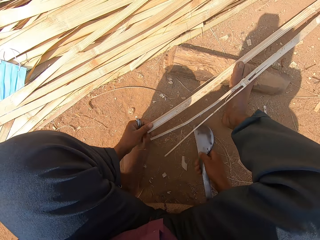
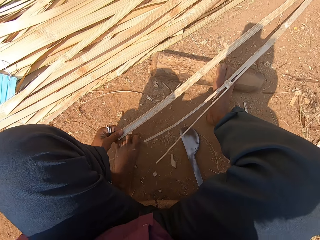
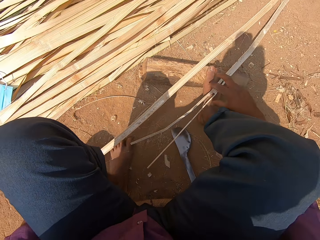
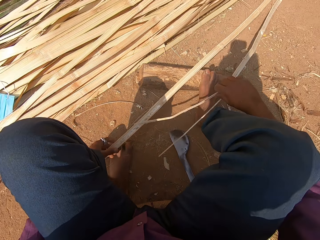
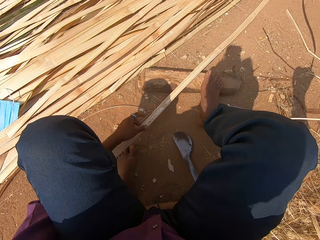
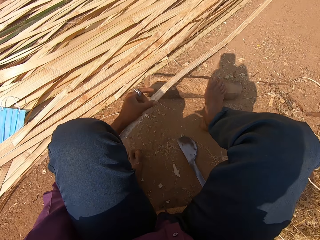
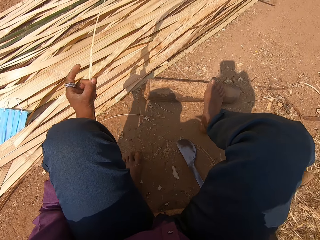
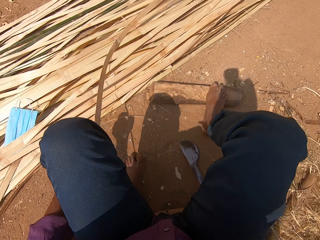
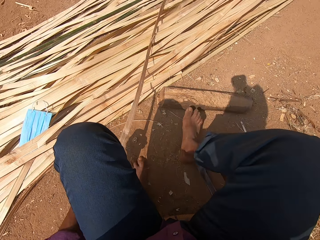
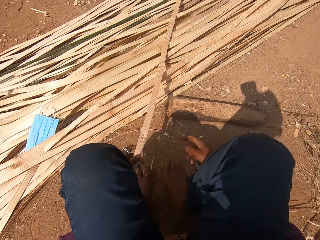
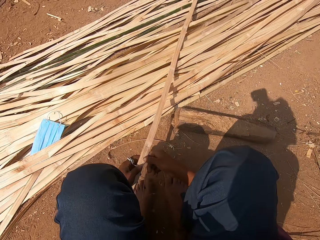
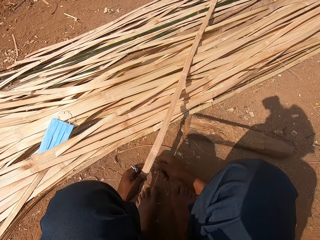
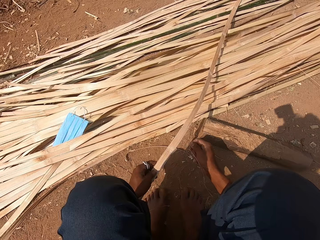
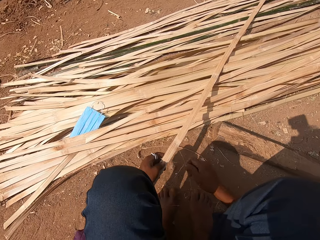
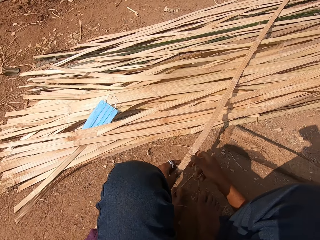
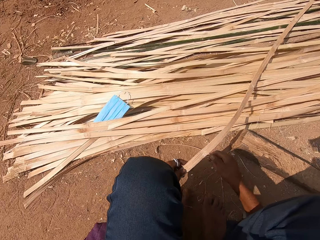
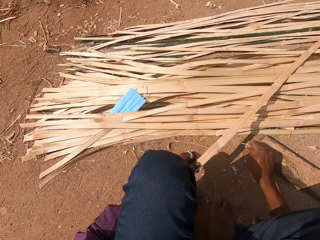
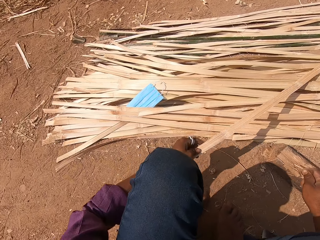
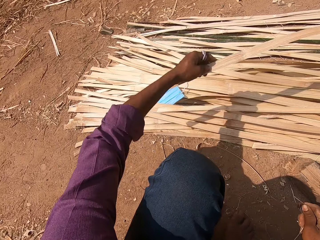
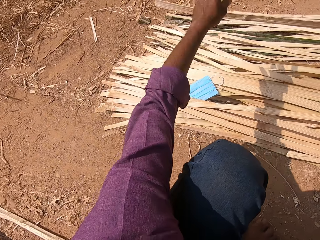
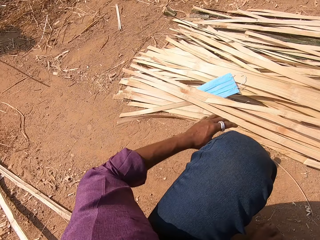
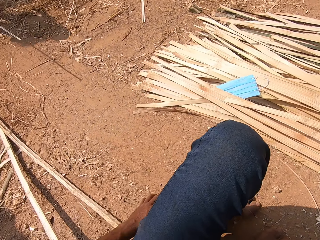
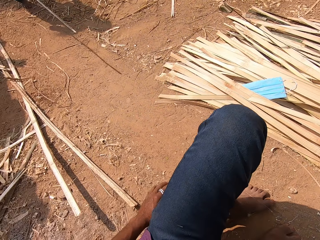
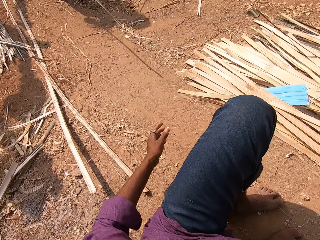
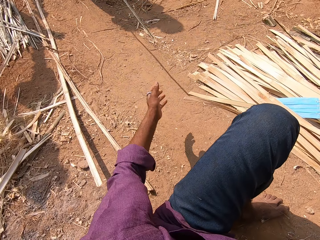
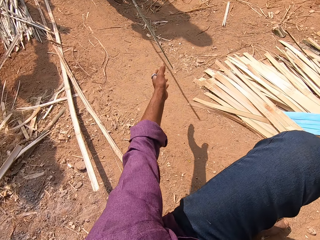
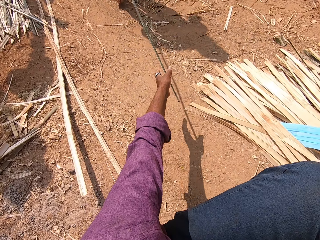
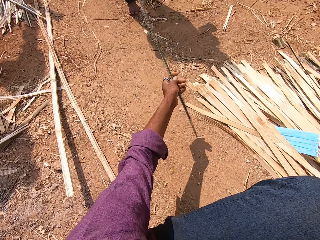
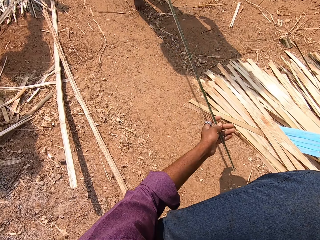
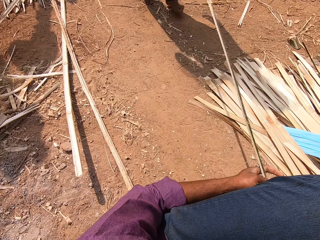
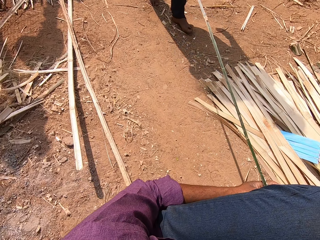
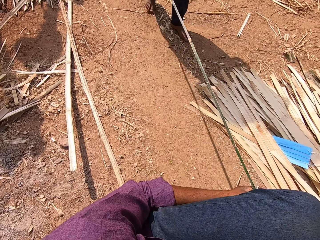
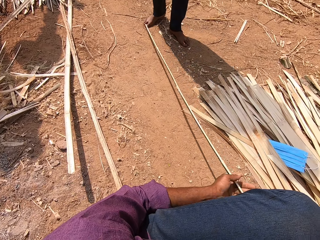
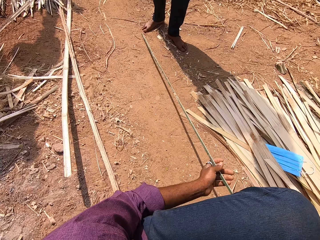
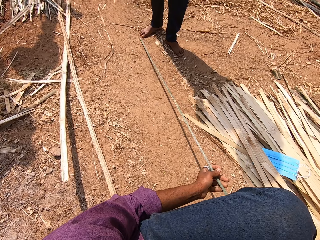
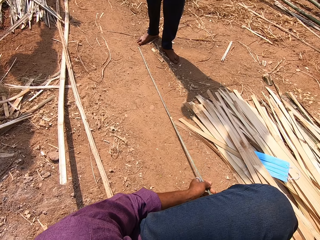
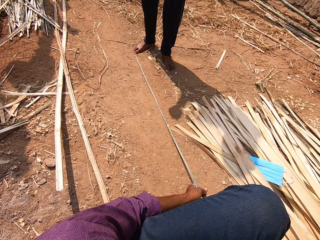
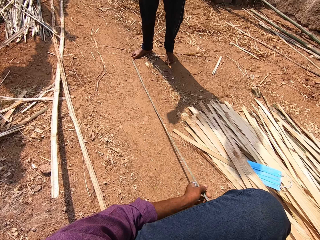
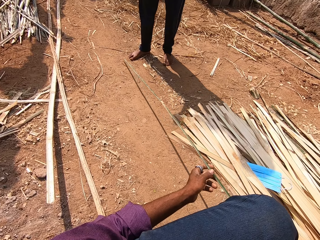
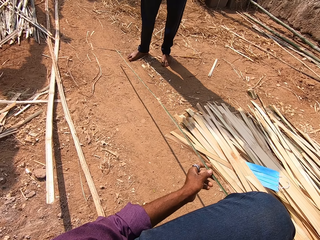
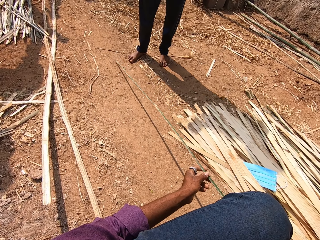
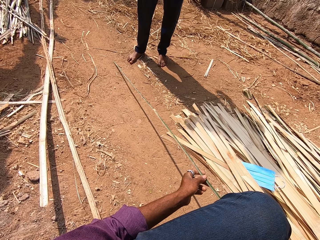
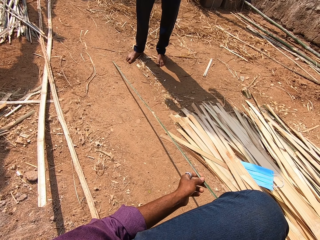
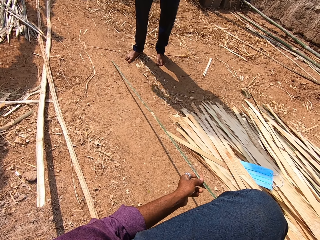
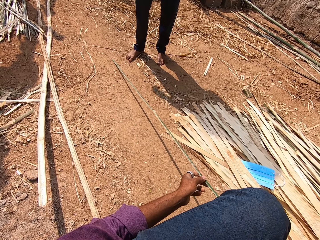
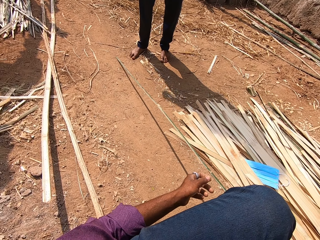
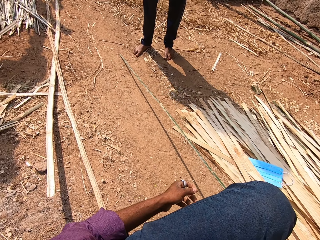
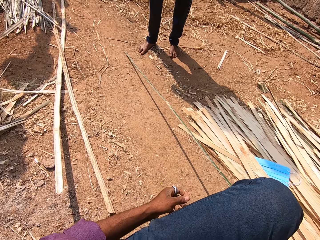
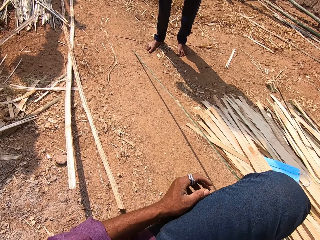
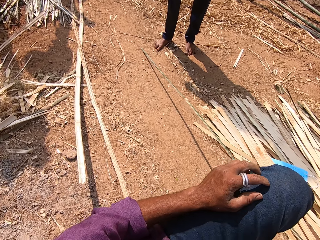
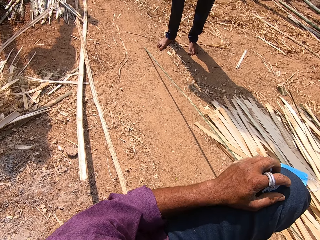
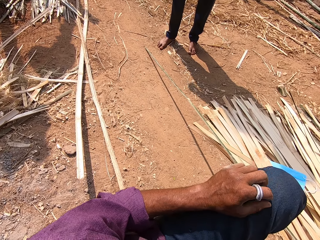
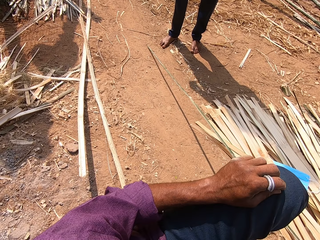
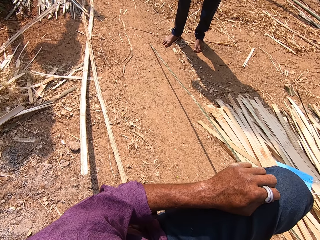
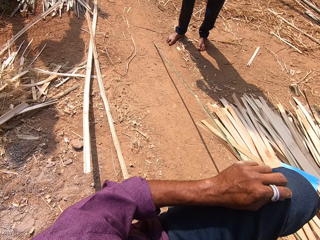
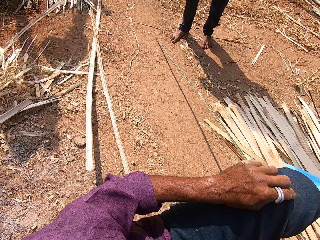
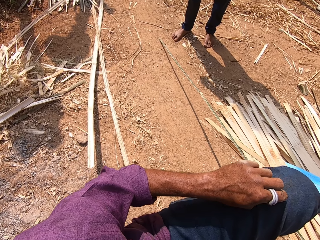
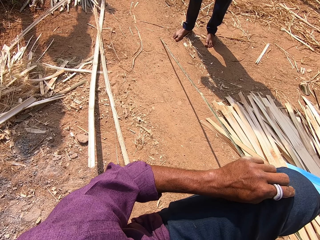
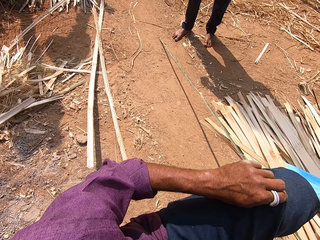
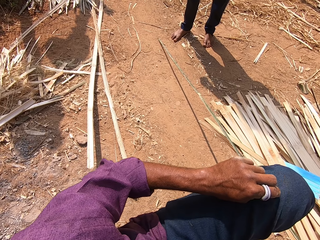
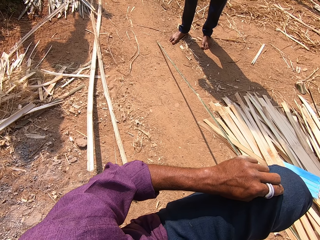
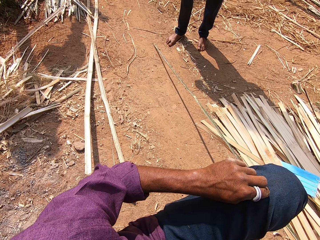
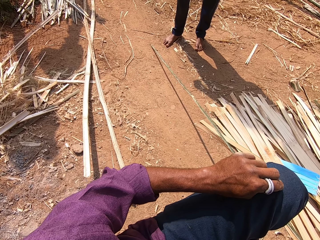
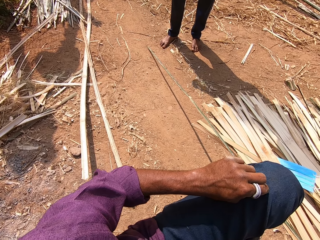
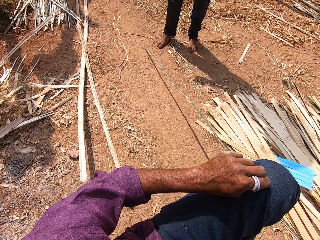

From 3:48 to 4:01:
The camera wearer cuts the bamboo strip in his left hand with the curved blade in his right hand. He interacts with a woman. He drops the curved blade in his right hand on the ground. He picks up the bamboo strip from the ground with his right hand. He holds the bamboo strip on the ground with his left hand. He drops the bamboo strip in his right hand on the ground. He picks up the bamboo strip from the ground with his left hand. He drops the bamboo strip in his left hand on the ground. He puts the bamboo culm aside. He cuts the bamboo strip in his left hand with his right hand. He holds the bamboo with both hands. He drops the bamboo strip on the ground with his left hand. He throws the bamboo culm with his left hand. He withdraws his left hand. He interacts with the woman. He collects the bamboo strip from the woman with his left hand. He stretches his left hand. He talks to the woman. He talks to the woman again. He holds the bamboo strip with his right hand. He scratches his leg with his left hand. He puts his left hand on the lap.

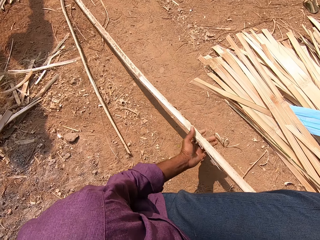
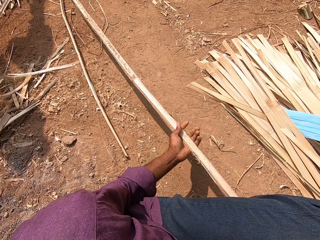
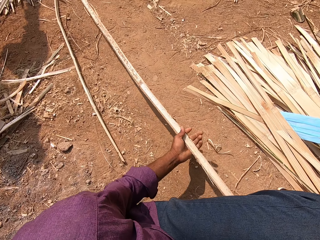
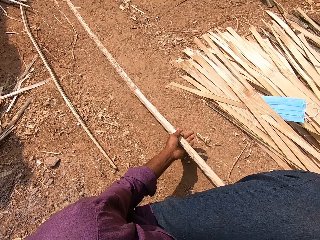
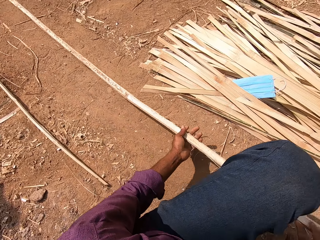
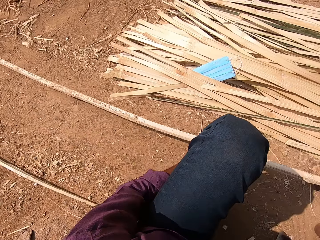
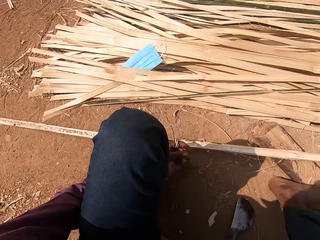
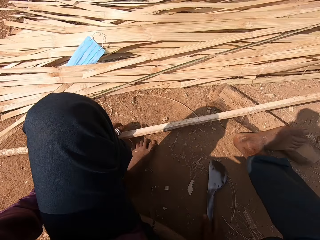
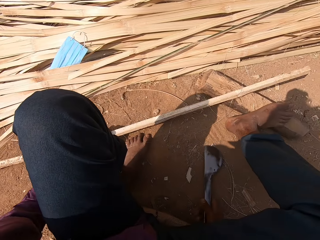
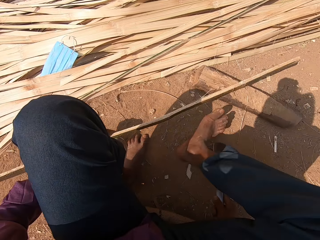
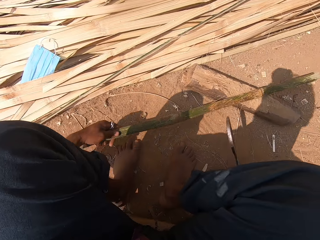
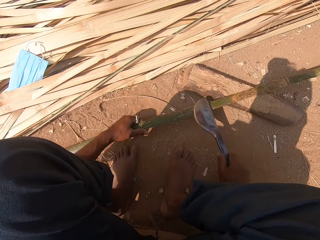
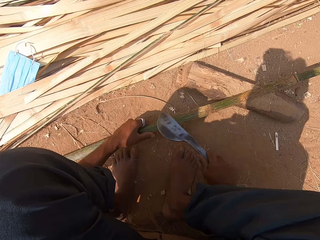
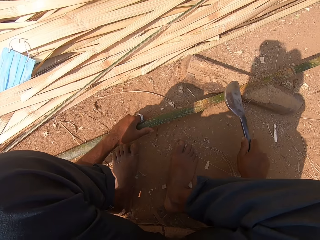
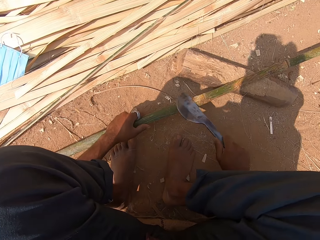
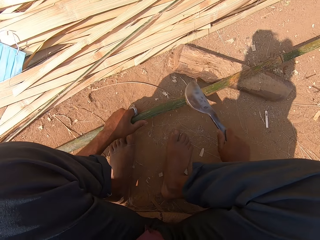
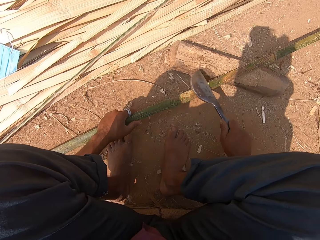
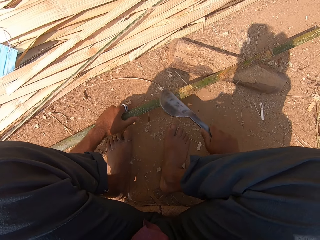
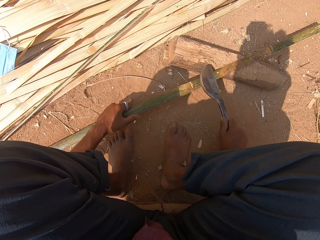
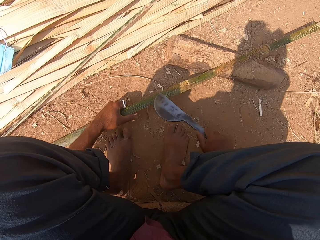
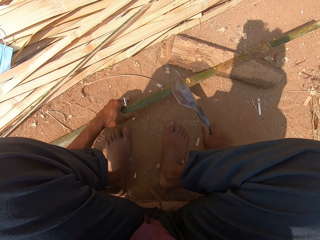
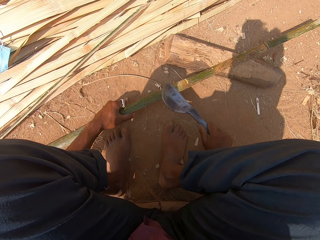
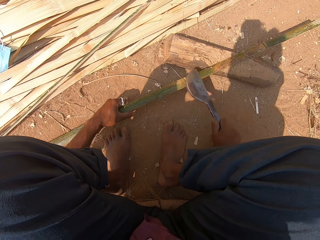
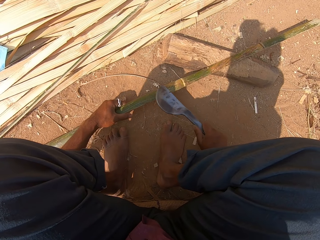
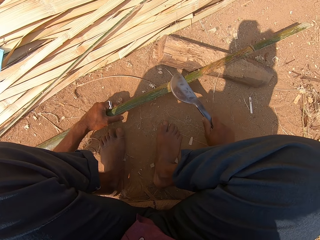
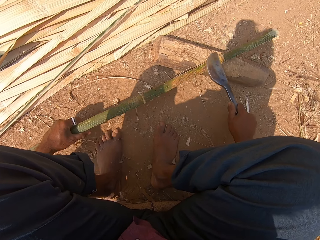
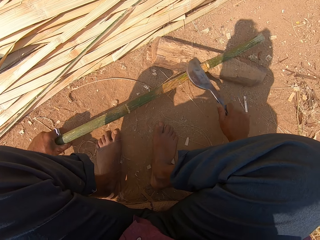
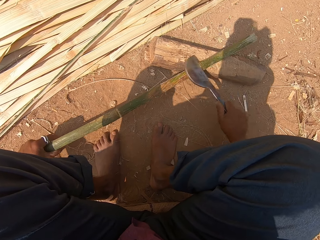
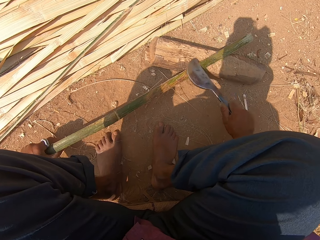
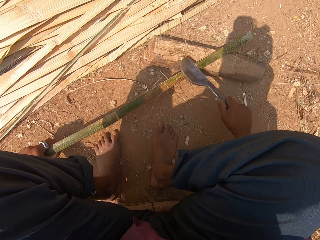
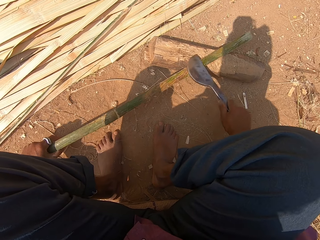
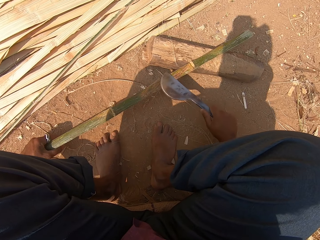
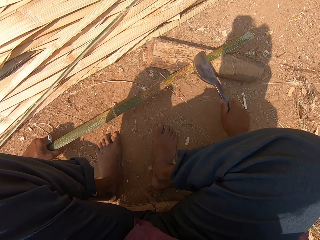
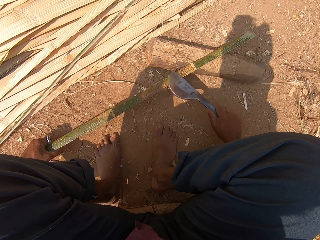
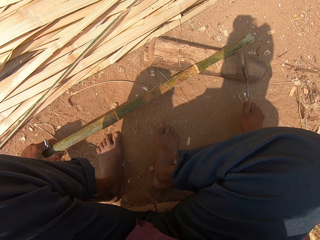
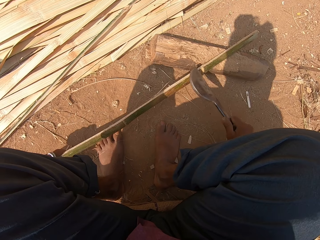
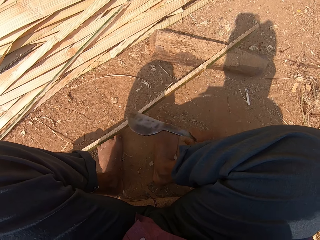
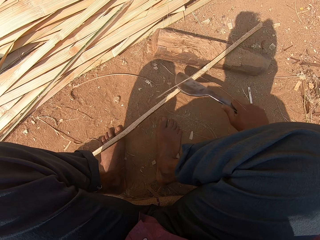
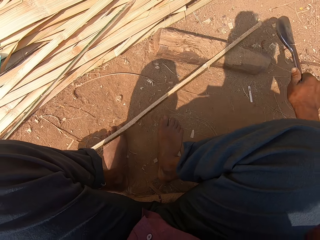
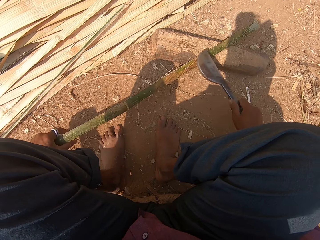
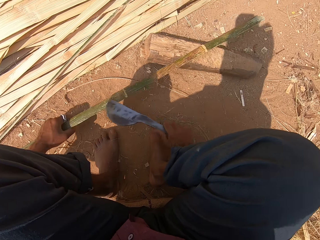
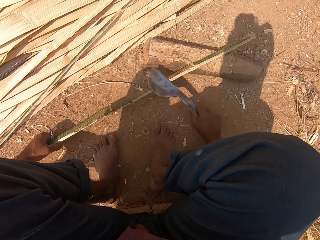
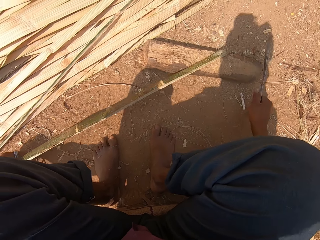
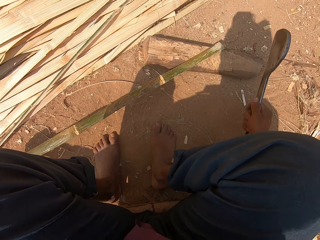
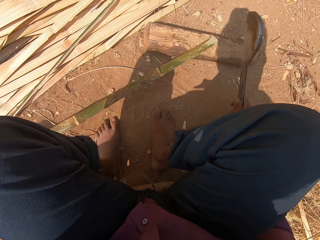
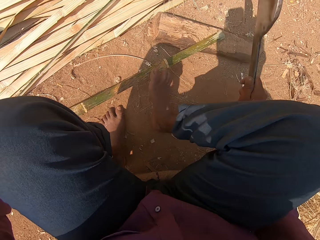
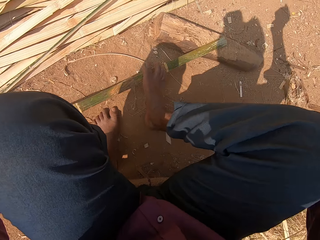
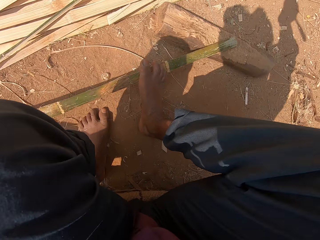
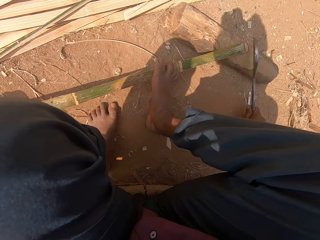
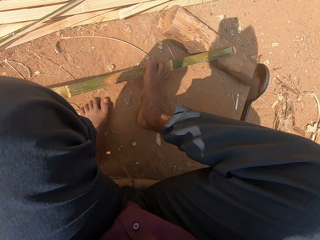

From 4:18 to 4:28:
The camera wearer pulls the bamboo culm with his left hand. He drops the bamboo strip on the ground with his left hand. He turns the bamboo strip on the ground with his left hand. He picks up the curved blade from the ground with his right hand. He shaves the bamboo strip in his left hand with the curved blade in his right hand. He lifts his right hand and holds the bamboo culm with his left hand.
